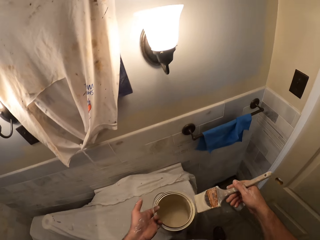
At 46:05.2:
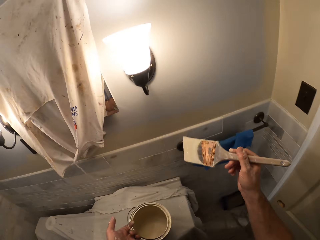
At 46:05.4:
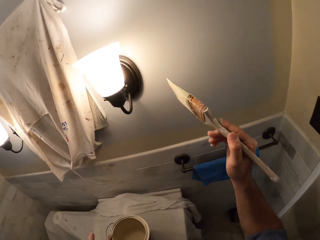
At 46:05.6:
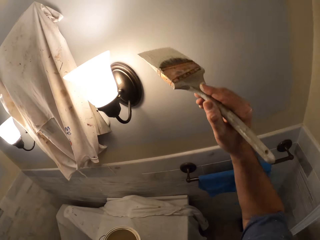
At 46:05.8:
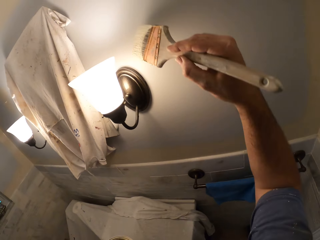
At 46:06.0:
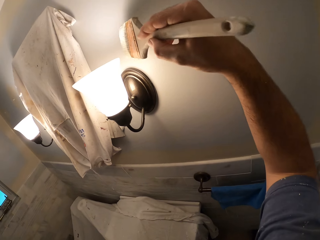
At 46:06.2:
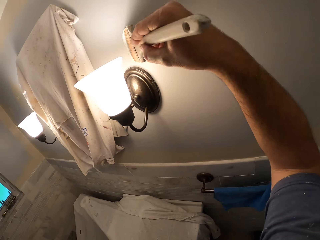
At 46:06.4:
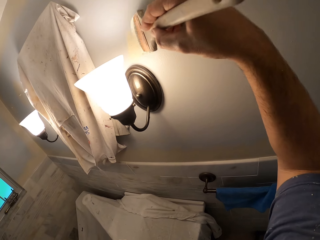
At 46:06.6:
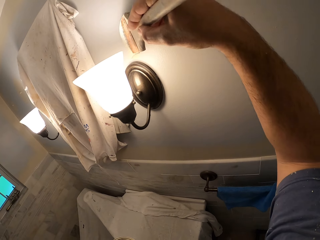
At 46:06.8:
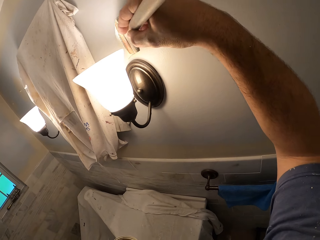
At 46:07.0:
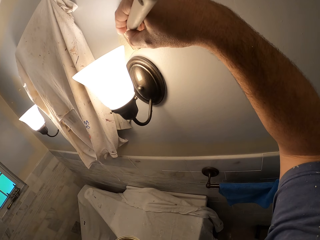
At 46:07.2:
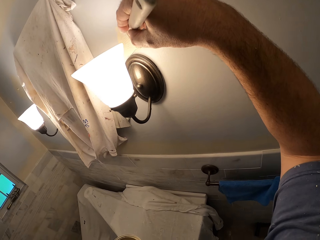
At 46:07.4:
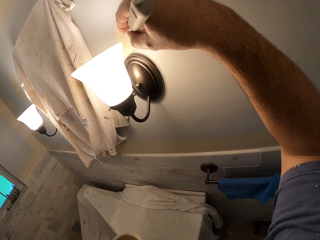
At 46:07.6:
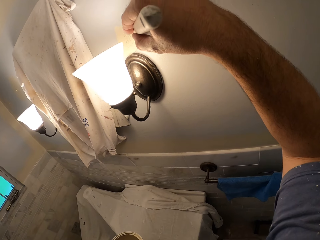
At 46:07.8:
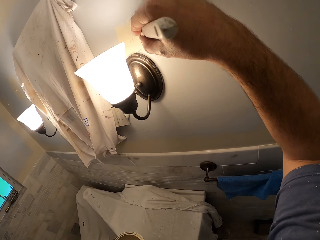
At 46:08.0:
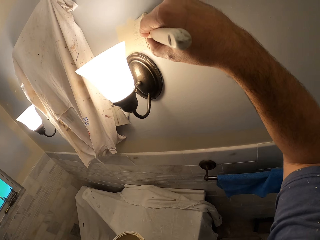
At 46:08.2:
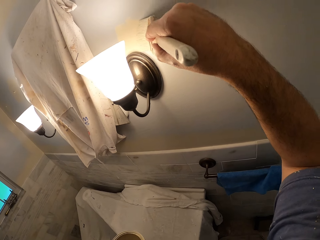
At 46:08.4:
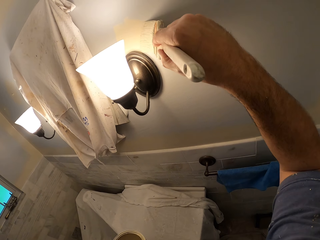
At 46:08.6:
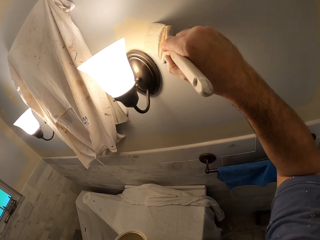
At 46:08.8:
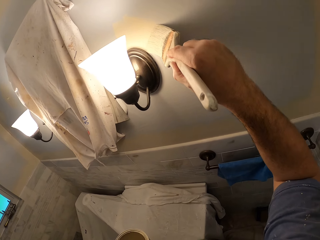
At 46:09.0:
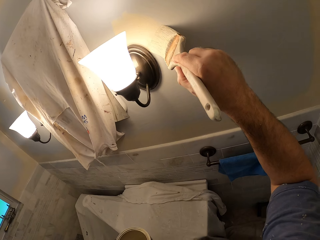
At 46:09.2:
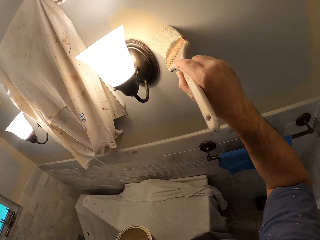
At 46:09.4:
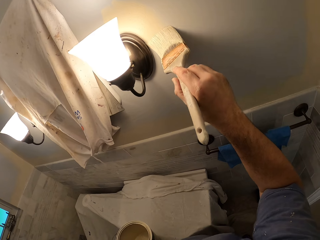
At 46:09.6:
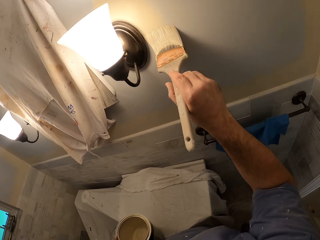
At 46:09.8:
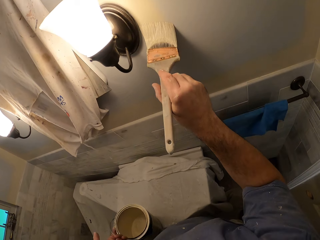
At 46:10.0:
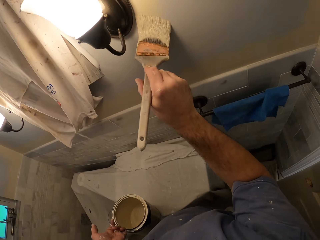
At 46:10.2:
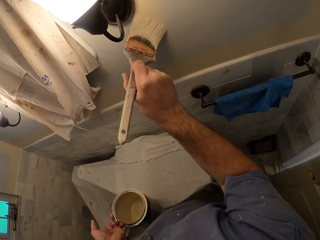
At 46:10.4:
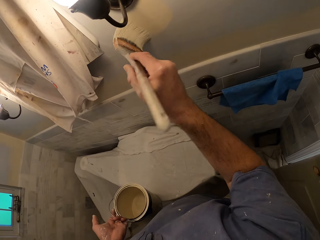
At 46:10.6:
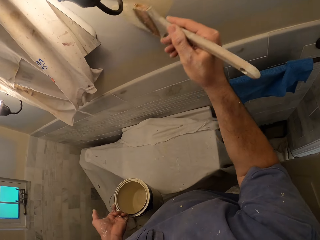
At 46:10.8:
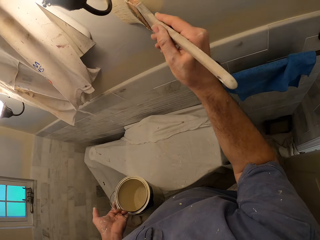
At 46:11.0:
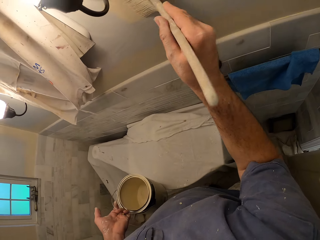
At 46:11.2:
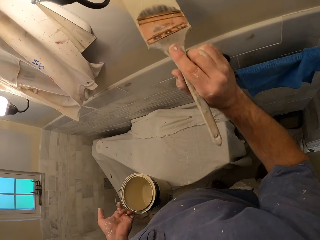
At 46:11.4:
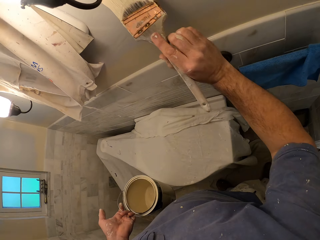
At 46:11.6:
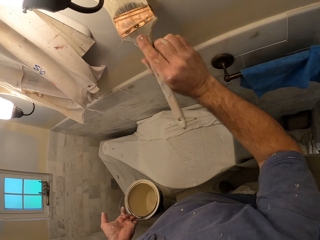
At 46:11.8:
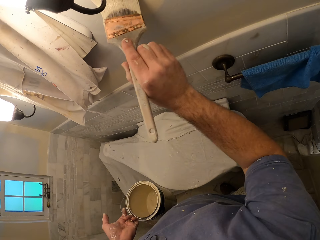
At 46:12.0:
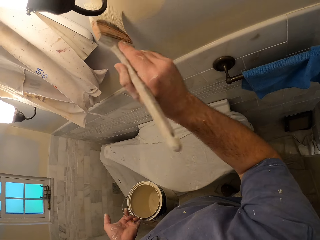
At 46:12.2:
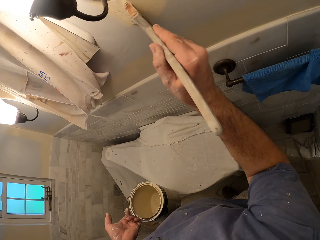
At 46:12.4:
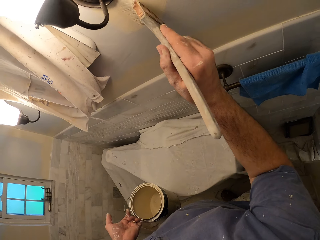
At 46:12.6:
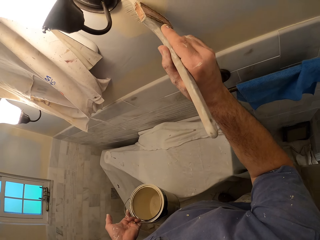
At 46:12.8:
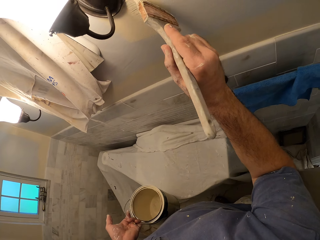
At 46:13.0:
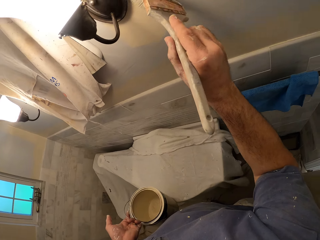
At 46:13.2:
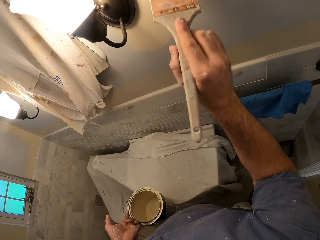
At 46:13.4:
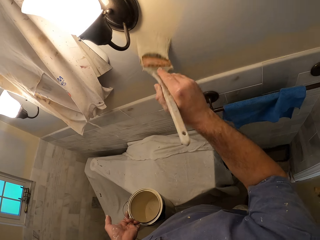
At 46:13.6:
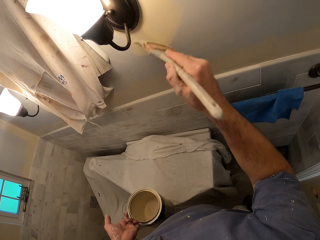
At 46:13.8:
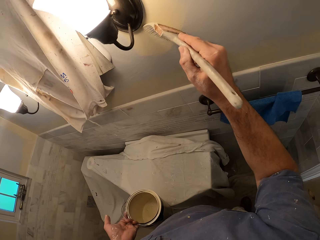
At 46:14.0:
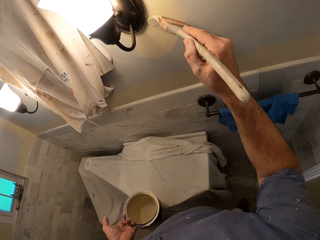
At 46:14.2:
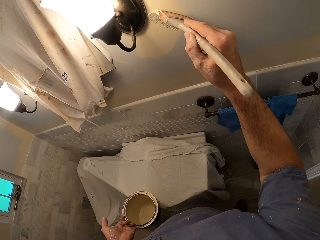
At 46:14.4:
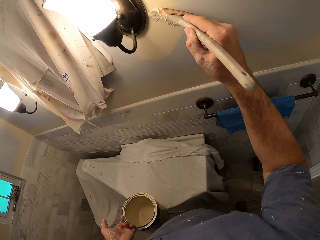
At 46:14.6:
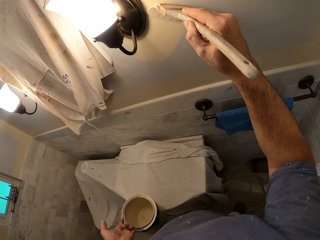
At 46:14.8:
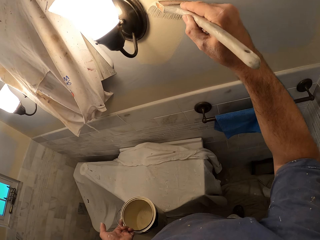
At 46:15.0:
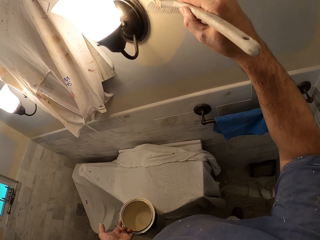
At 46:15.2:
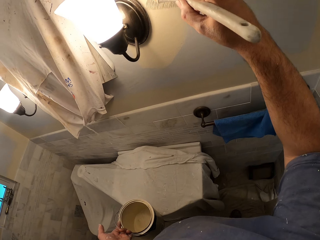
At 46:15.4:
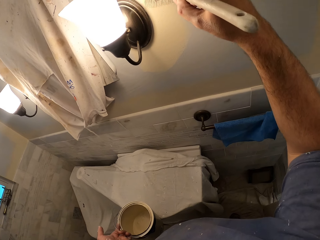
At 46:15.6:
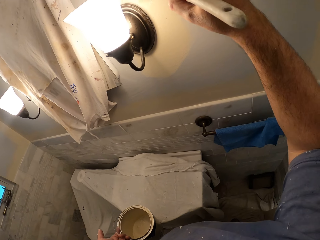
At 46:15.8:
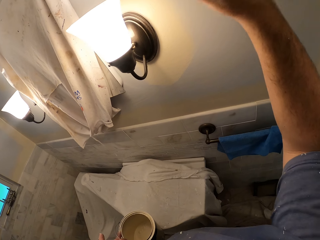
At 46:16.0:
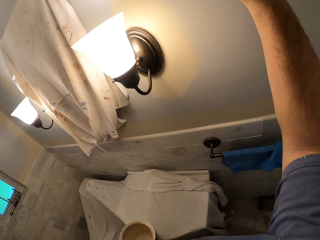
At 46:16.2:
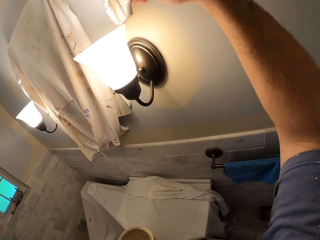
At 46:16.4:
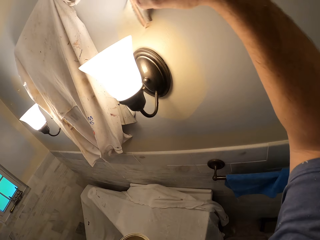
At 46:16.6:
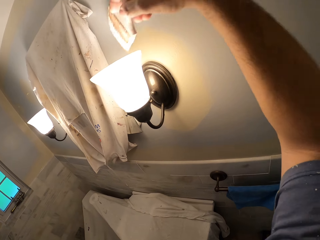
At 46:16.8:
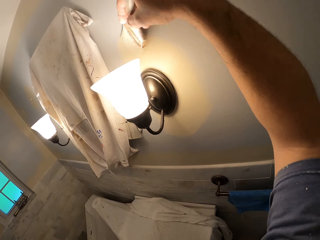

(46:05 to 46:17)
The camera wearer rubs the paint brush with the edge of the paint container. They paint another side of the room around a lamp shade with the paint brush.

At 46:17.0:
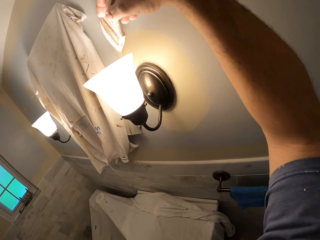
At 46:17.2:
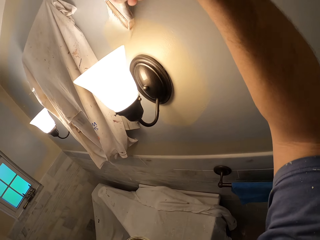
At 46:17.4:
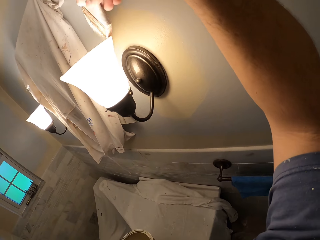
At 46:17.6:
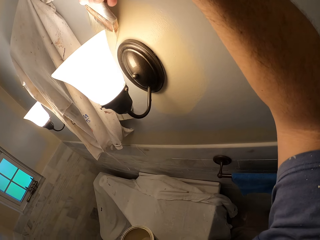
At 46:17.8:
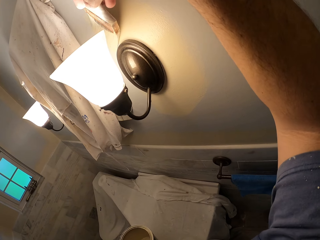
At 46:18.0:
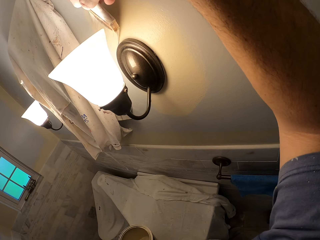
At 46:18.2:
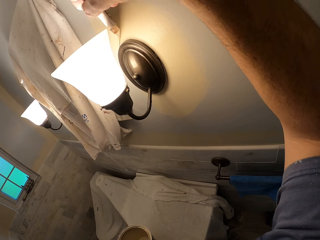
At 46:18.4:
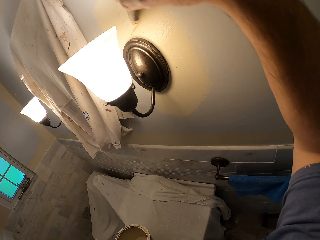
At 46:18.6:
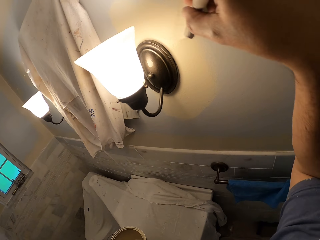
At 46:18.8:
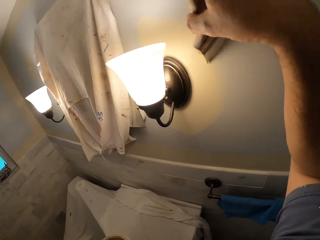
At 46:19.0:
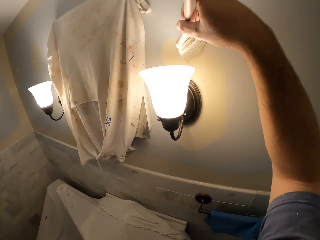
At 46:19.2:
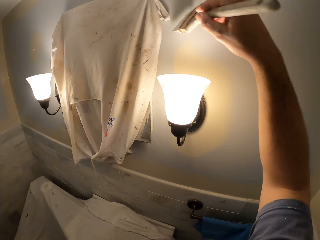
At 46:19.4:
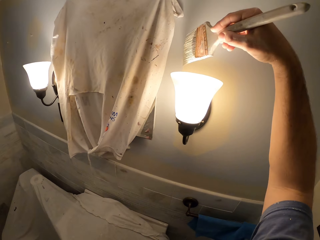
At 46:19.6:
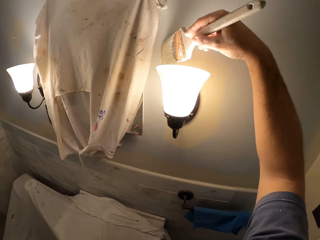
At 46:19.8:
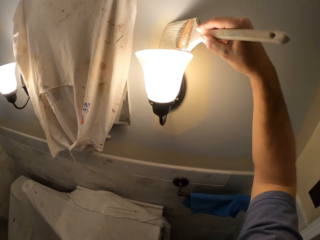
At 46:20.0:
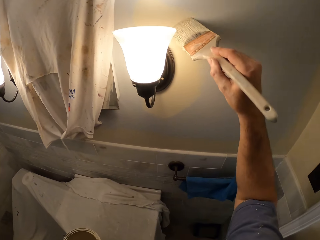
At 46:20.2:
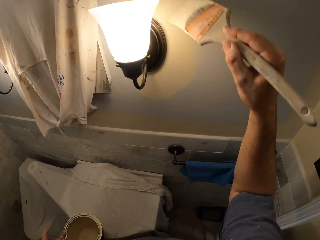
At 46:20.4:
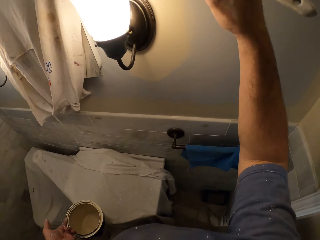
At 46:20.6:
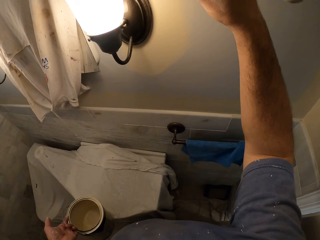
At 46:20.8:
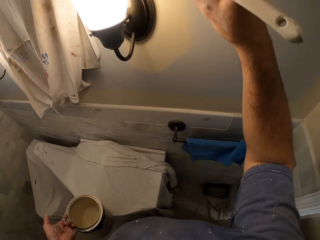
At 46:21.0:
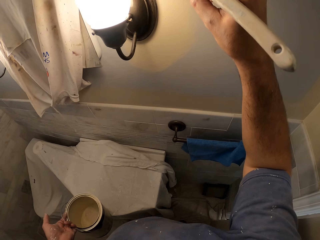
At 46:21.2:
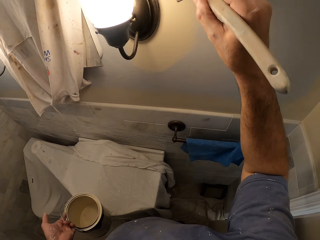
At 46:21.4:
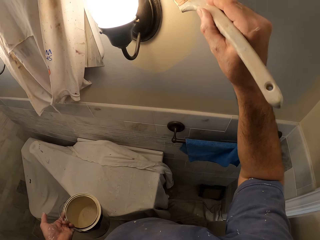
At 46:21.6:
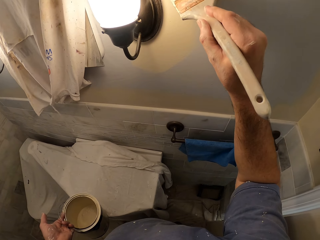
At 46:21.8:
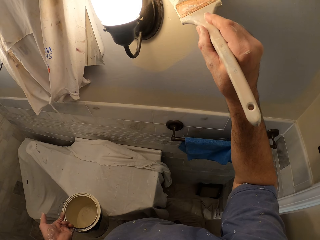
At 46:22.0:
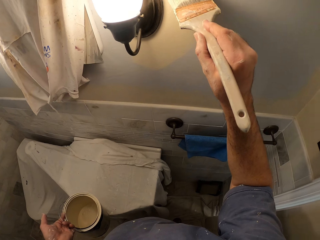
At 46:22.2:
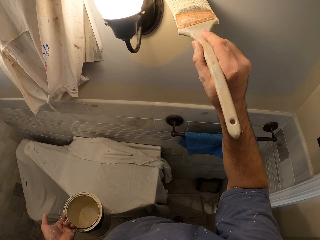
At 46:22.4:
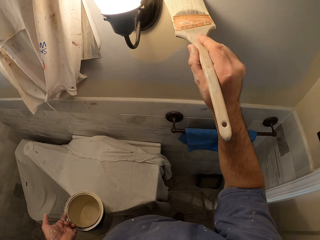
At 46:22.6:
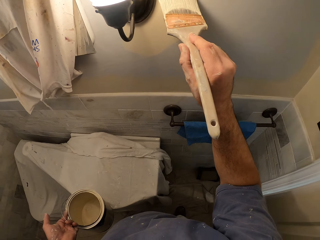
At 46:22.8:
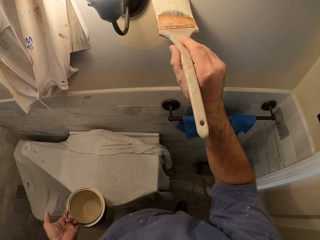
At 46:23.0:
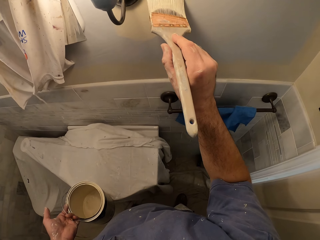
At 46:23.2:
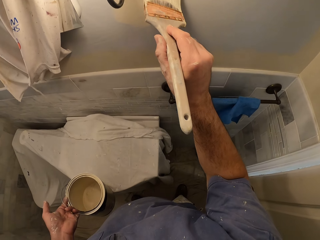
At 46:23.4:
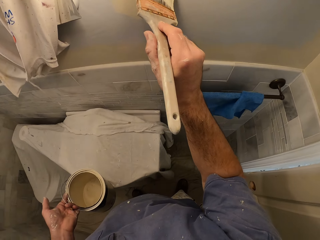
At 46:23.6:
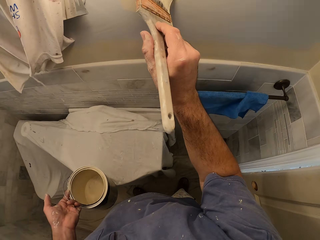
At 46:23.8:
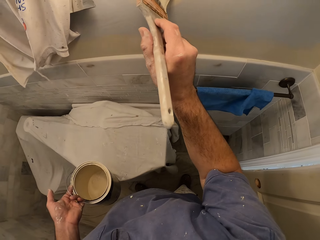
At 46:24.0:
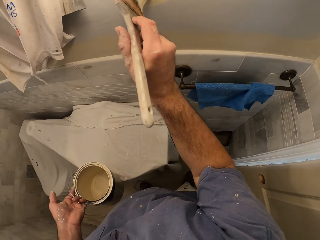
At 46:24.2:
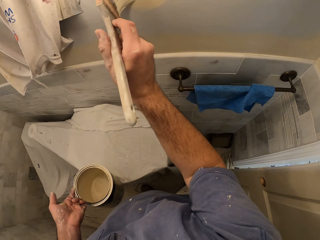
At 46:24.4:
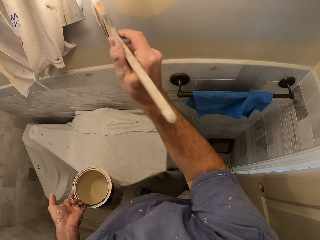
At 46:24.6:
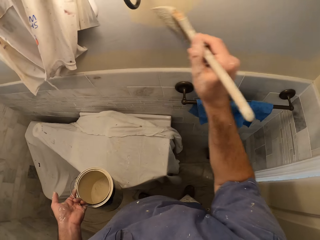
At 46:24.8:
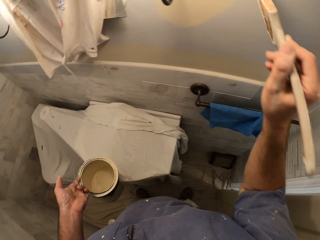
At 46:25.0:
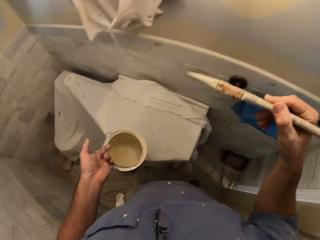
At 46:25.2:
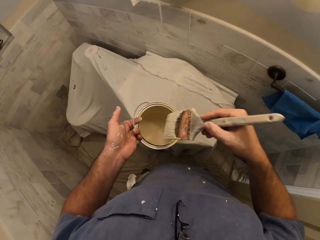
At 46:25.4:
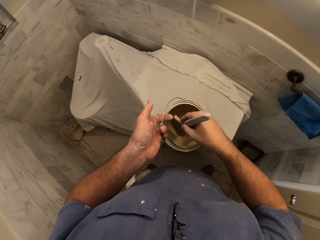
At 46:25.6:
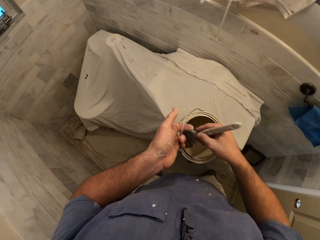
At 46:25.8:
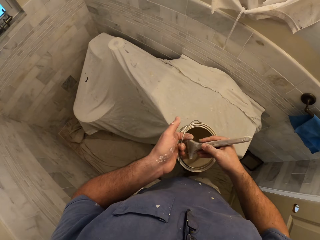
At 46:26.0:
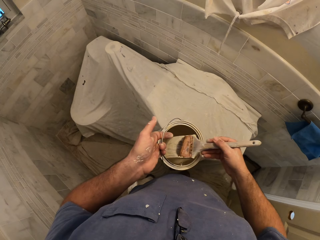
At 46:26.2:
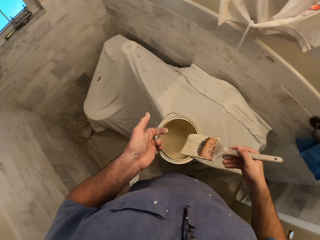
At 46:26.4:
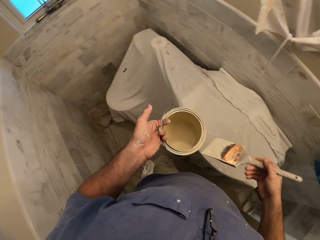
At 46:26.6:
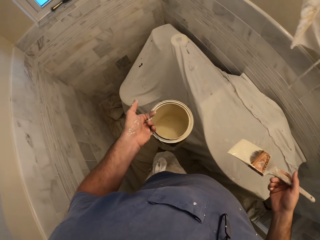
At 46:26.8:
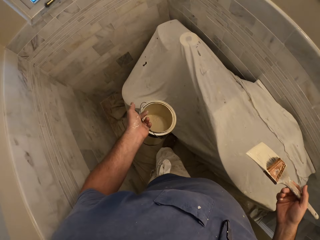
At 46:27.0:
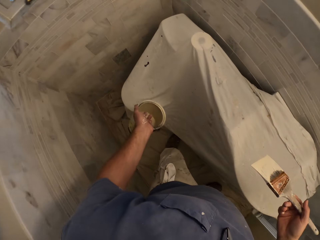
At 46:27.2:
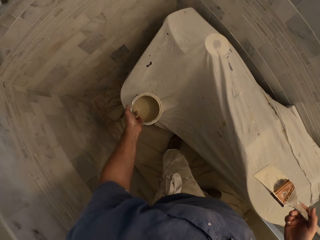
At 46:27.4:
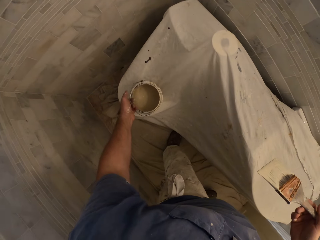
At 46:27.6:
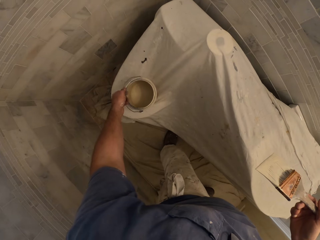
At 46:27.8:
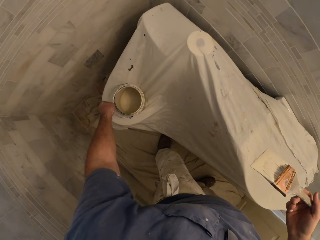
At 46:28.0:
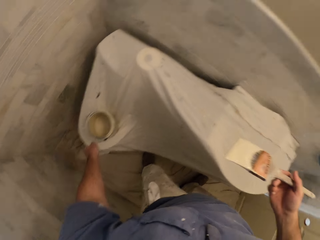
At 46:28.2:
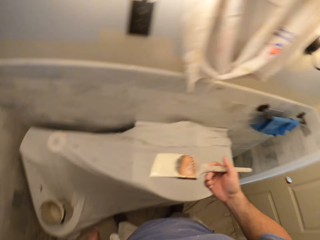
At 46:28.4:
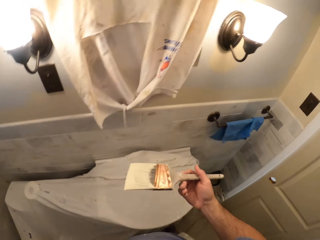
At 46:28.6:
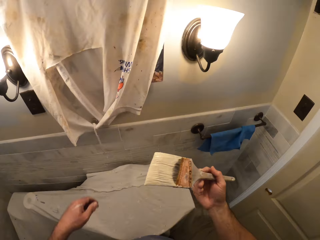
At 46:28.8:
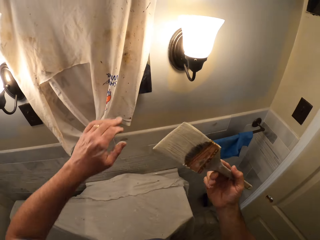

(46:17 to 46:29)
The camera wearer removes the paint brush from the wall. He inserts the paint brush into the paint container. He rubs the paint brush with the edge of the paint container. He removes the paint brush from the paint container. He drops the paint container on a covered bench with his left hand.
